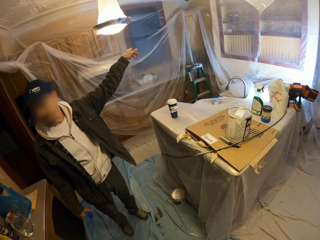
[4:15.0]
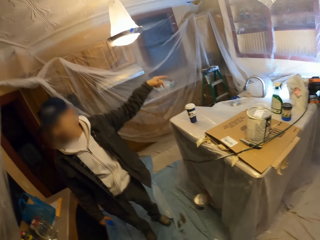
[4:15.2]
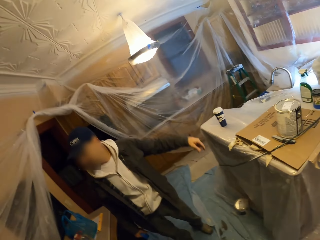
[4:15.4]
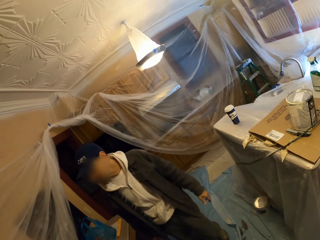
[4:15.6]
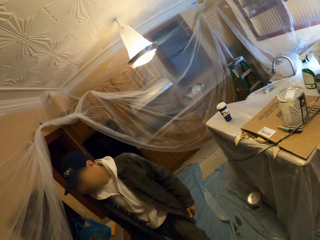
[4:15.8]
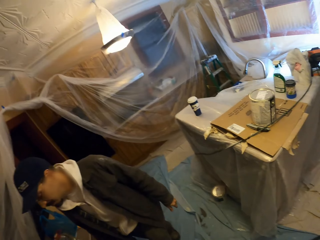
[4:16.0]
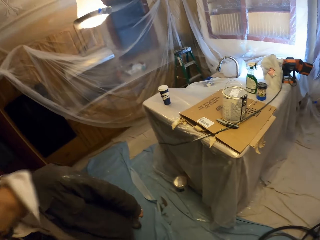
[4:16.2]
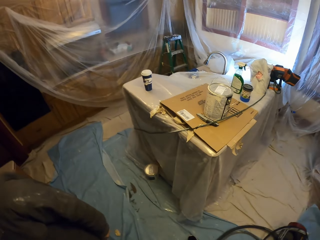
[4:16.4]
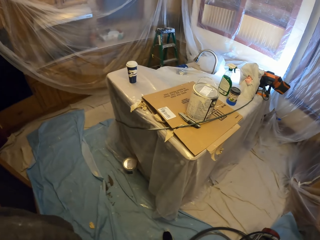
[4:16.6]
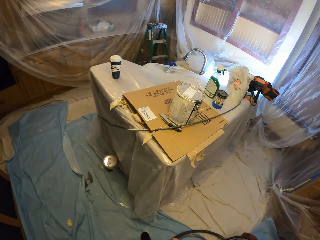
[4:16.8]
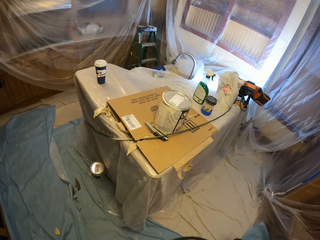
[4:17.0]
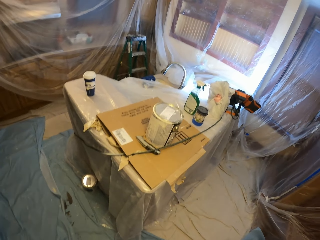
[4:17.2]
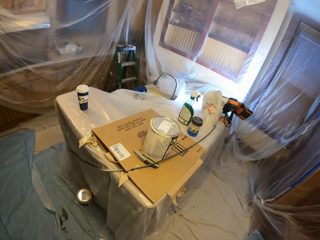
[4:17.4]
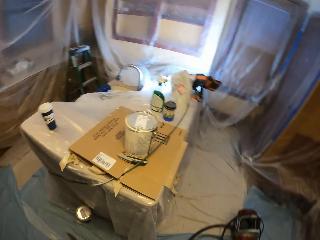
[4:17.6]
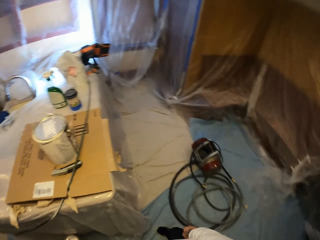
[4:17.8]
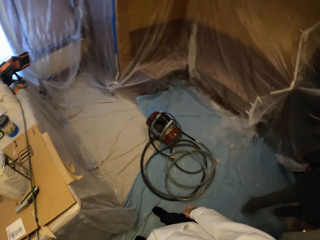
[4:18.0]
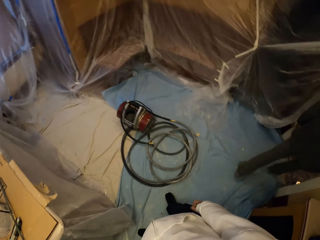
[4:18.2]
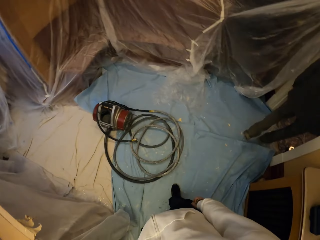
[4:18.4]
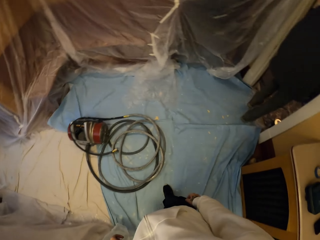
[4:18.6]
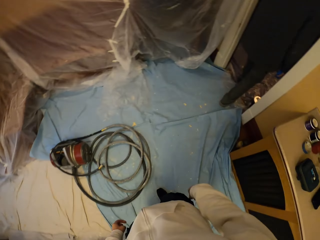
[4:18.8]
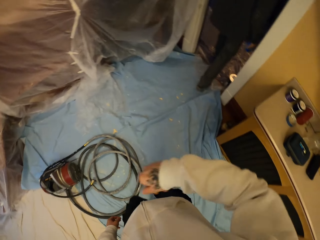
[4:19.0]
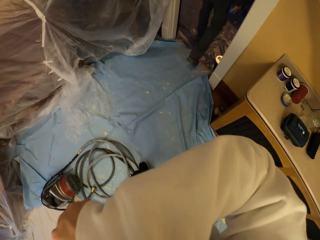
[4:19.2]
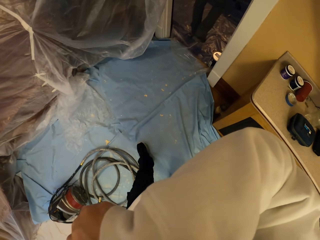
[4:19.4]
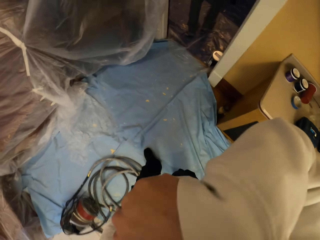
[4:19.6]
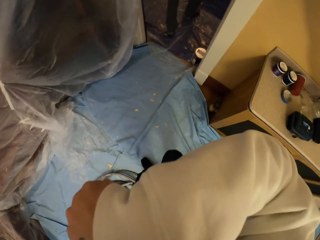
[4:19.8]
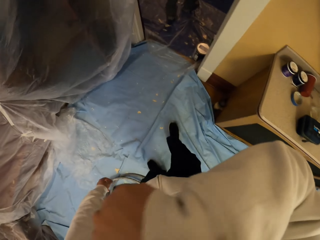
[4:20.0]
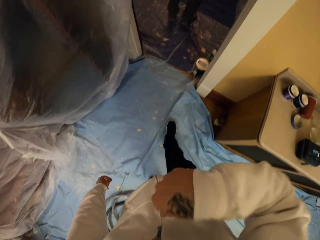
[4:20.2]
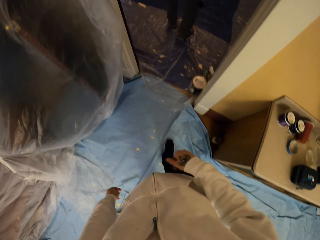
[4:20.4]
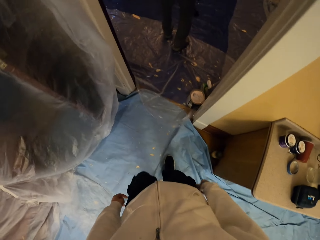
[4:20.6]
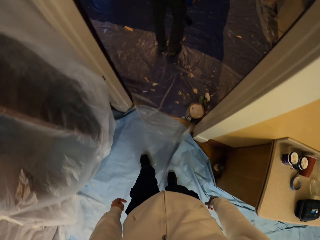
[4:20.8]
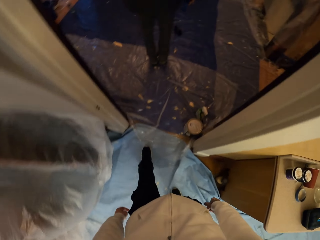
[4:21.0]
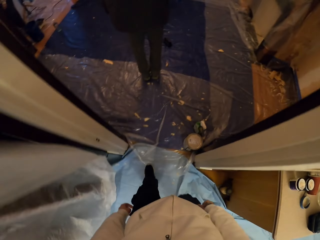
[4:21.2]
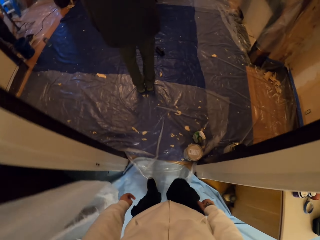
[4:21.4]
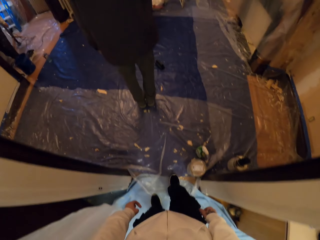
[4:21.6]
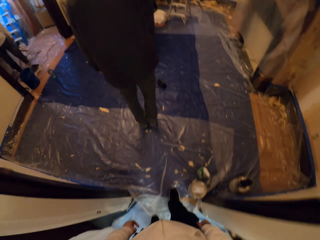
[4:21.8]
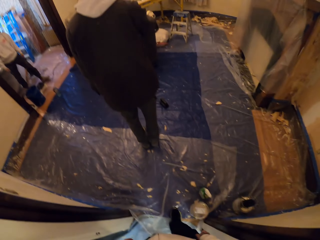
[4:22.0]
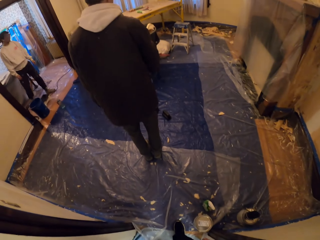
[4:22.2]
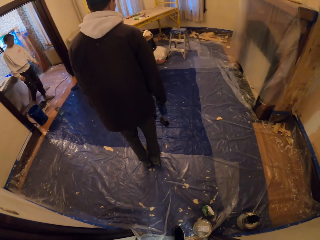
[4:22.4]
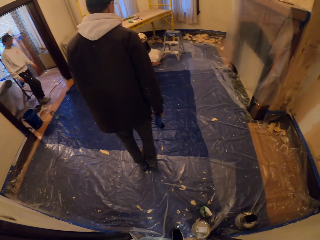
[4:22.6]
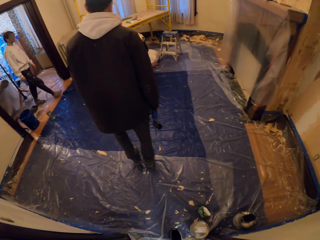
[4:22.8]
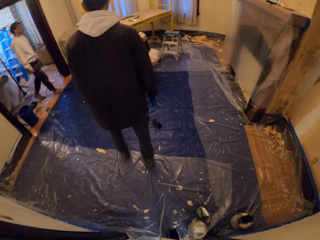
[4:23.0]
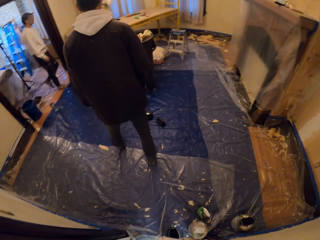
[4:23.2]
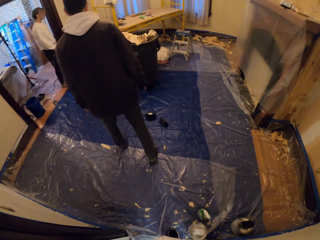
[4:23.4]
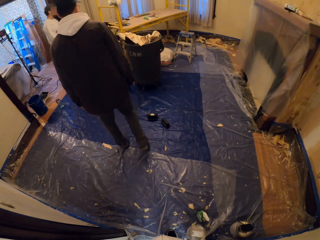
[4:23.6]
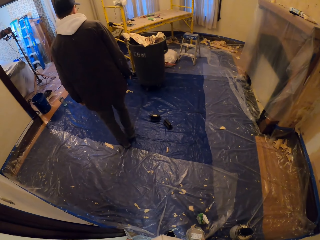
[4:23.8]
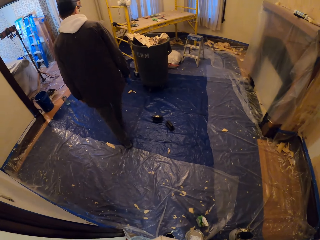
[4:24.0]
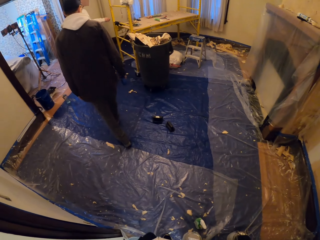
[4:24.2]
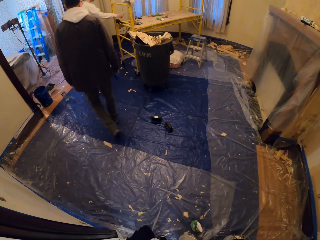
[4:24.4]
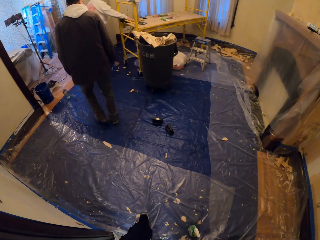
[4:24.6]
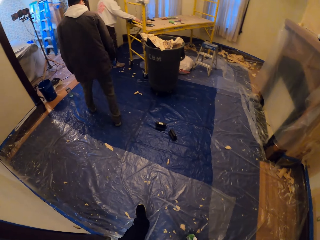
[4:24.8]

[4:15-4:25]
A person points at something. The camera wearer stares at the light. A man walks past the camera wearer. The camera wearer looks around the apartment. They walk around the apartment and stare at the man. Another person walks around.

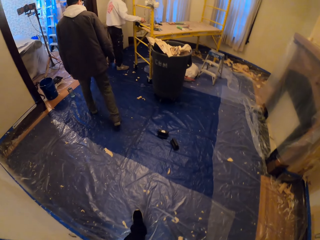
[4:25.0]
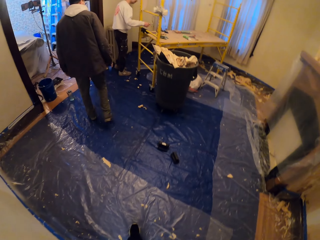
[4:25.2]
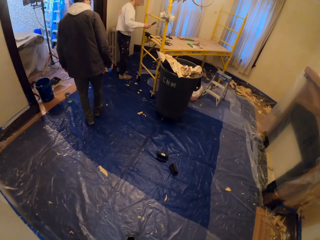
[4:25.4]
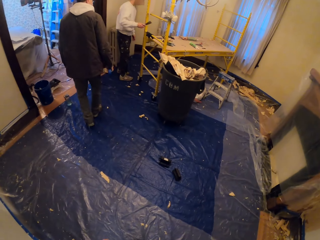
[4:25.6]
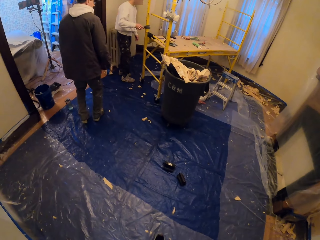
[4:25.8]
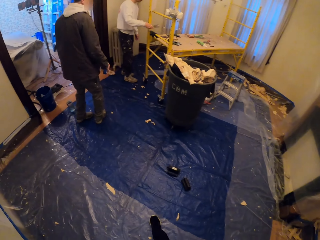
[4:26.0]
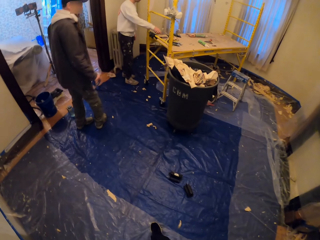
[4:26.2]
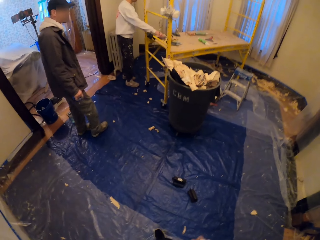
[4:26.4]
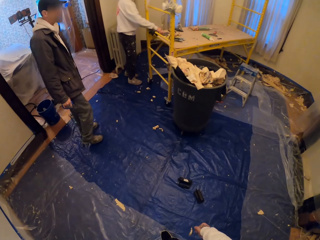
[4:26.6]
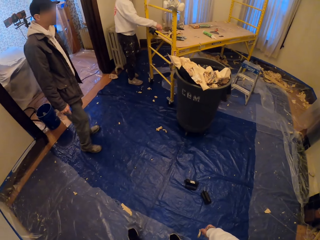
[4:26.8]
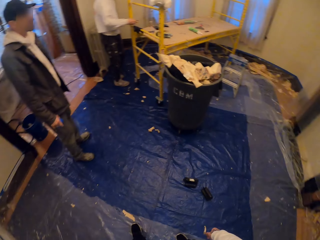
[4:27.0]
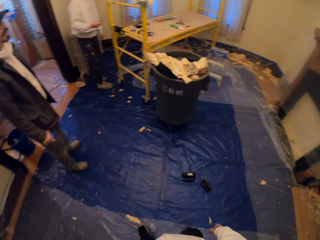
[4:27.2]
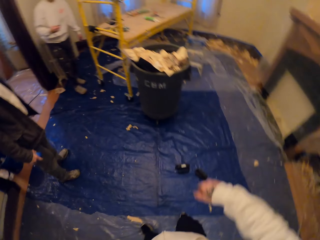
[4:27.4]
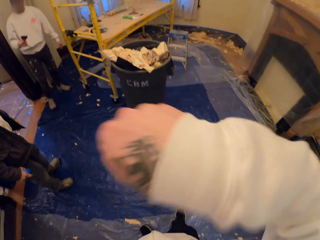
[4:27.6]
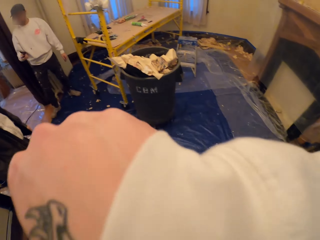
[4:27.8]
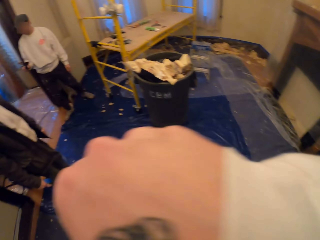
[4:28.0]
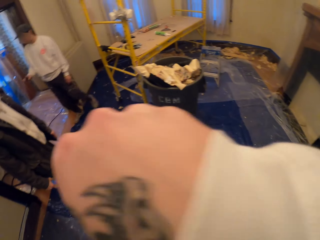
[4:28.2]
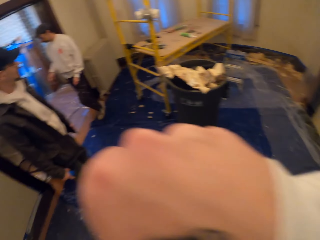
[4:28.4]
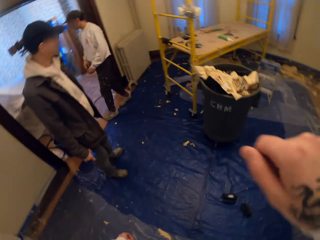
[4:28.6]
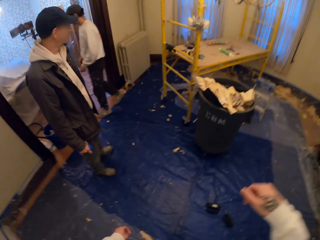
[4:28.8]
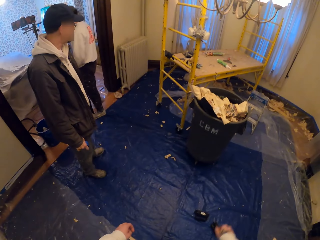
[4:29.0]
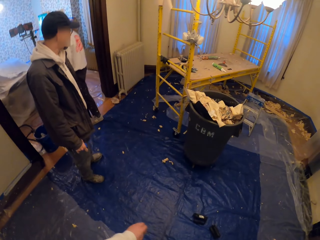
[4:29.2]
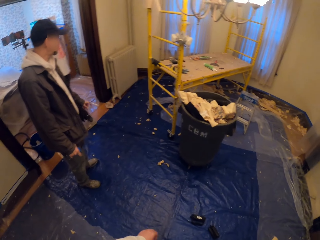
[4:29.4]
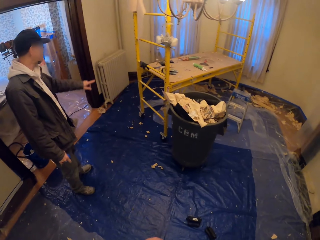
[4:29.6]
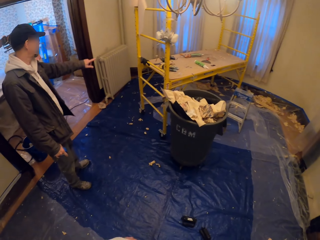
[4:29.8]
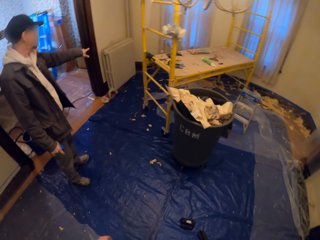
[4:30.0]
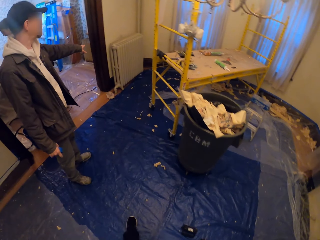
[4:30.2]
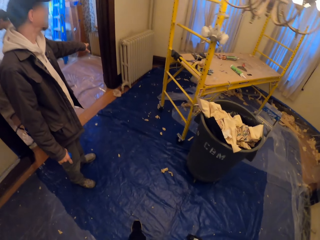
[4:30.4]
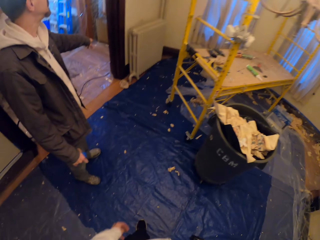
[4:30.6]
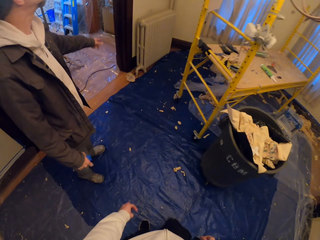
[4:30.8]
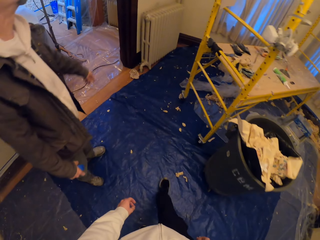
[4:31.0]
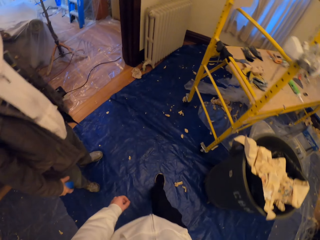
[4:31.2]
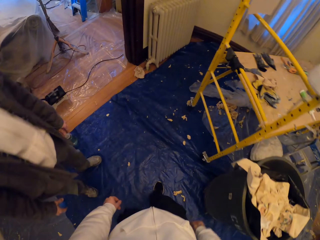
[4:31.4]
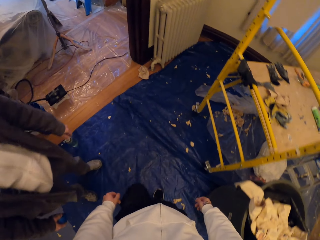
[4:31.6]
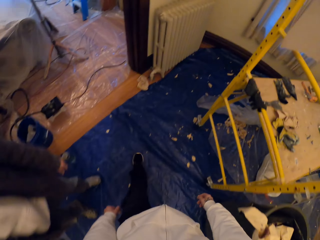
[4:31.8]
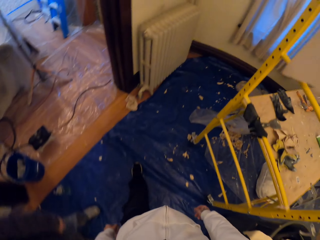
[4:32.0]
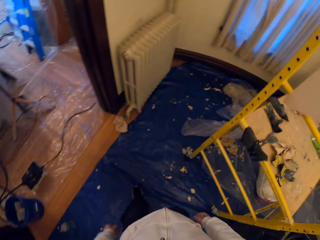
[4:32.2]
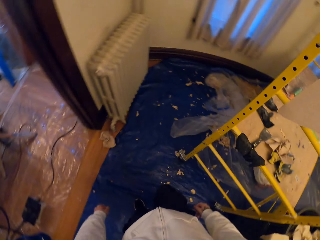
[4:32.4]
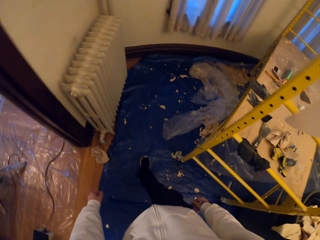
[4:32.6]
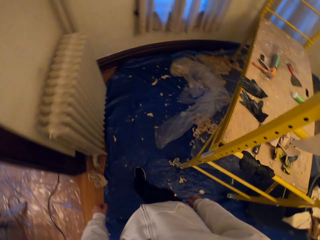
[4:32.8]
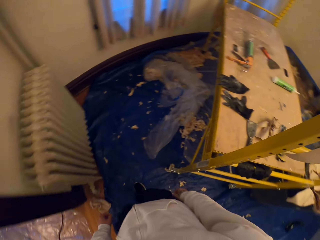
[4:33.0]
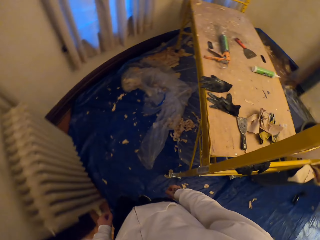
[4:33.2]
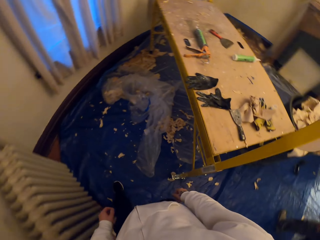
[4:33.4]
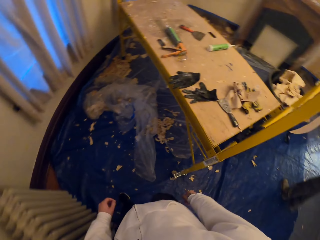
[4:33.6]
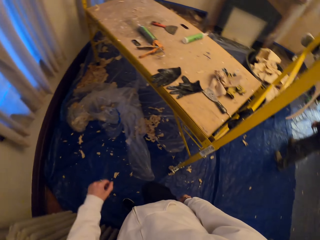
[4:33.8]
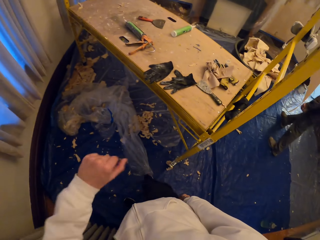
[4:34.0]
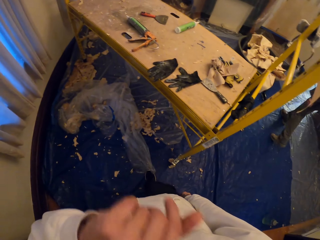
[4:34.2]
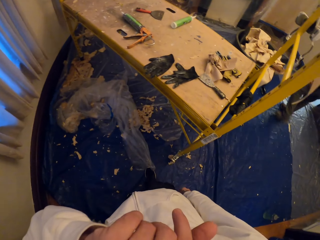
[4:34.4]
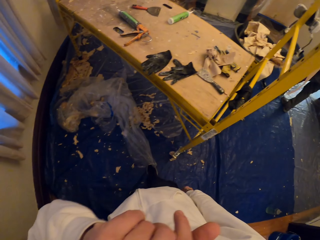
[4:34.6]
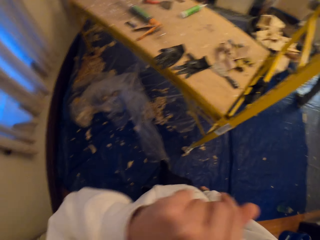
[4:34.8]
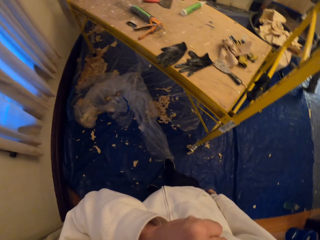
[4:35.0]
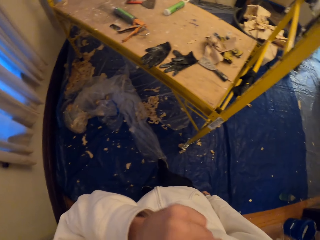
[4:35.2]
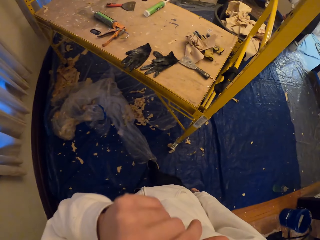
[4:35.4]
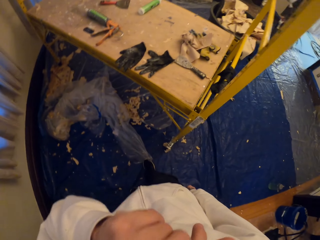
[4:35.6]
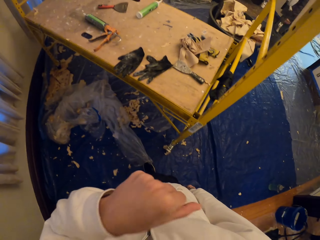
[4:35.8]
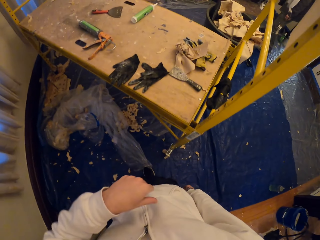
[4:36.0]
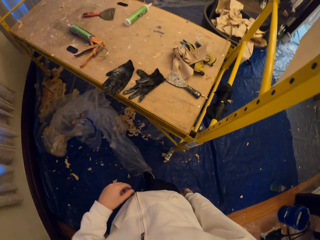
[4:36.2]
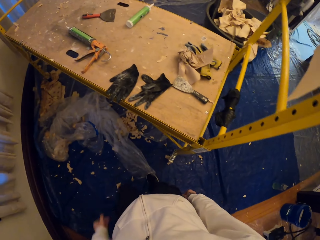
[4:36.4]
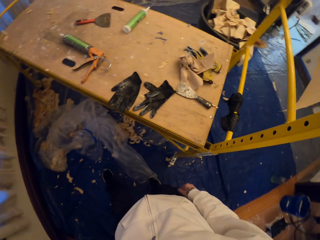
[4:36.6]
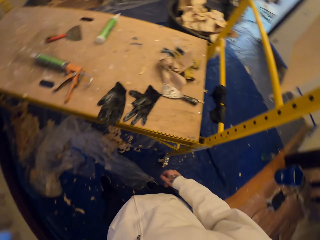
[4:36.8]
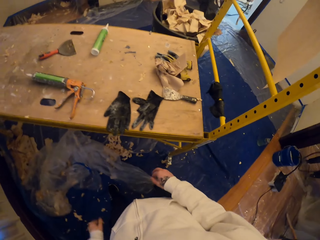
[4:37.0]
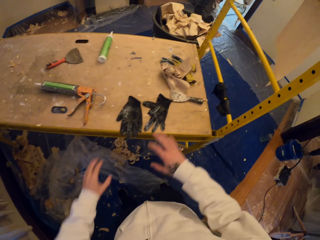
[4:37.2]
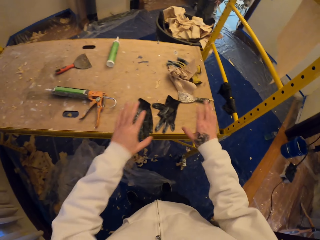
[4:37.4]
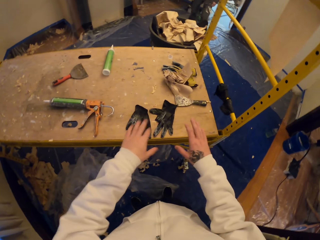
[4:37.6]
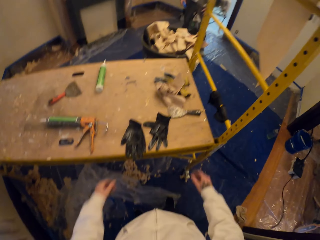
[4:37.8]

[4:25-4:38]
A man picks up a wall scraper on the scaffold. The camera wearer drops the scraper and picks up the scraper. He wipes the face with his arm. The man walks around. Another man points at the scaffold. The camera wearer walks around the apartment. He wipes the face with his arm. He looks around.
